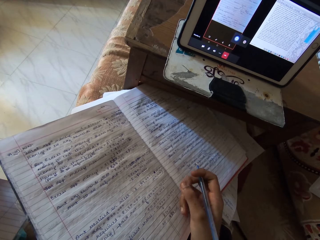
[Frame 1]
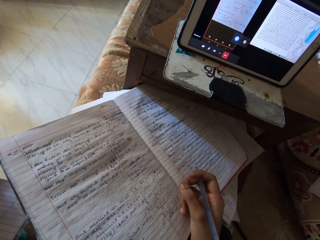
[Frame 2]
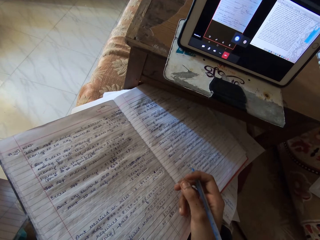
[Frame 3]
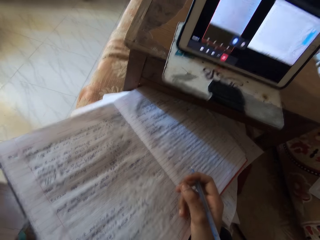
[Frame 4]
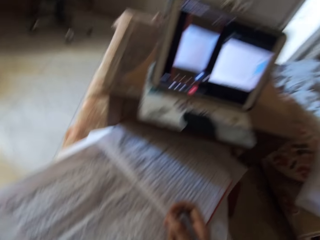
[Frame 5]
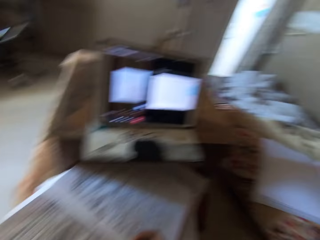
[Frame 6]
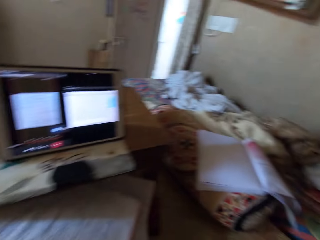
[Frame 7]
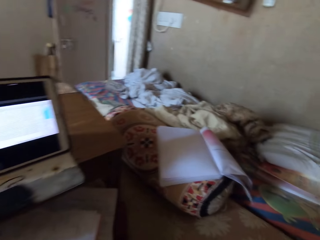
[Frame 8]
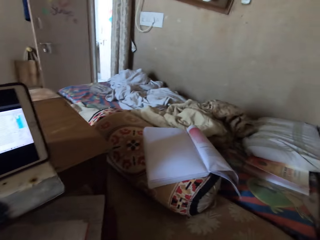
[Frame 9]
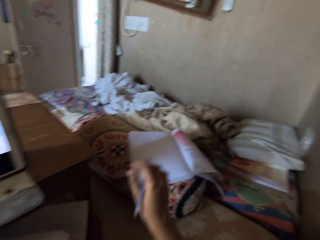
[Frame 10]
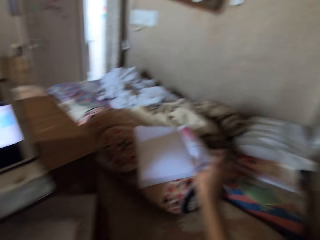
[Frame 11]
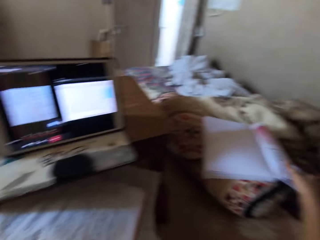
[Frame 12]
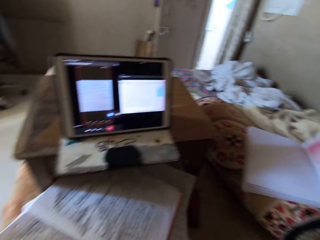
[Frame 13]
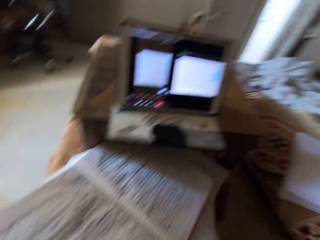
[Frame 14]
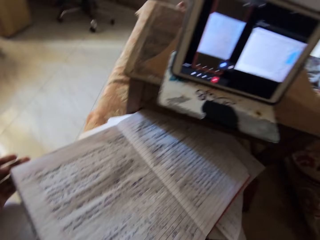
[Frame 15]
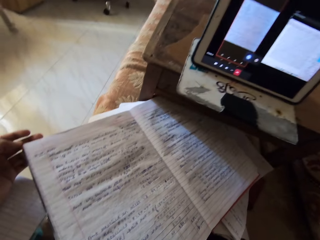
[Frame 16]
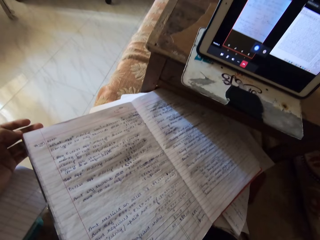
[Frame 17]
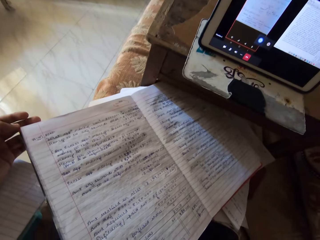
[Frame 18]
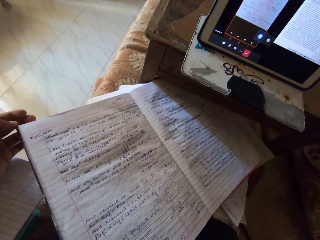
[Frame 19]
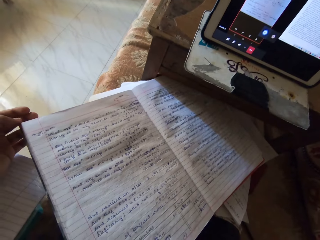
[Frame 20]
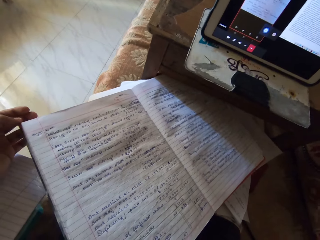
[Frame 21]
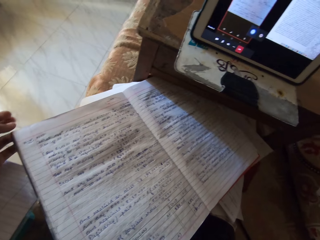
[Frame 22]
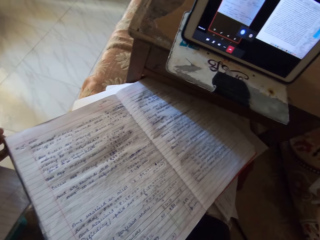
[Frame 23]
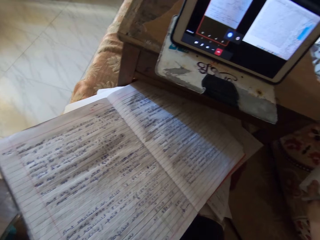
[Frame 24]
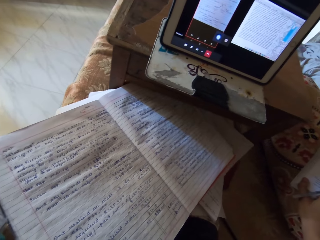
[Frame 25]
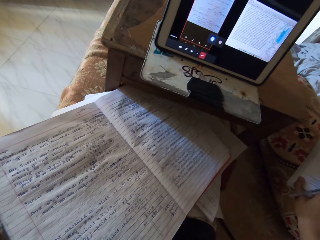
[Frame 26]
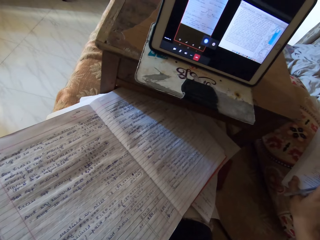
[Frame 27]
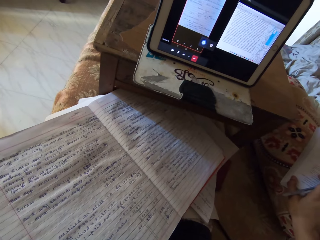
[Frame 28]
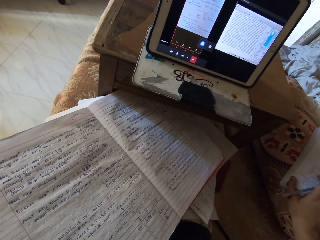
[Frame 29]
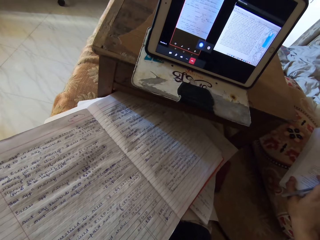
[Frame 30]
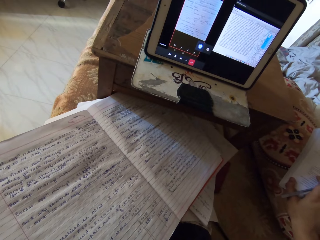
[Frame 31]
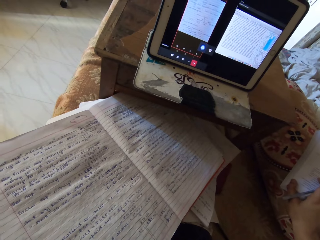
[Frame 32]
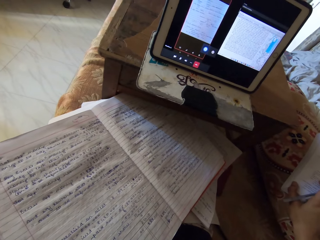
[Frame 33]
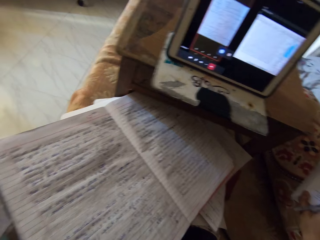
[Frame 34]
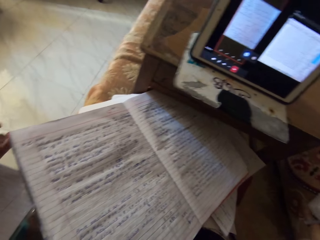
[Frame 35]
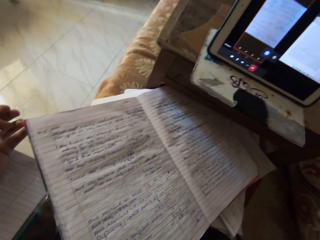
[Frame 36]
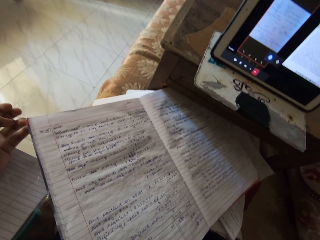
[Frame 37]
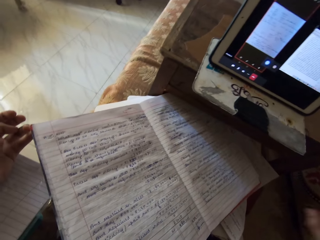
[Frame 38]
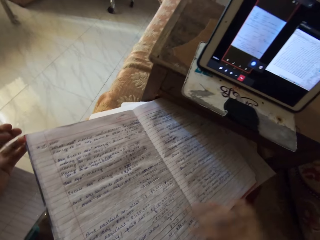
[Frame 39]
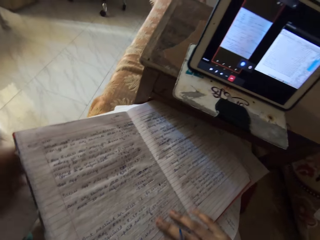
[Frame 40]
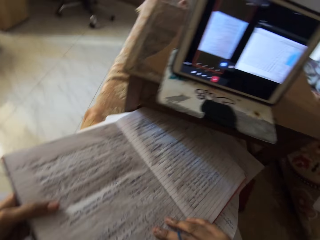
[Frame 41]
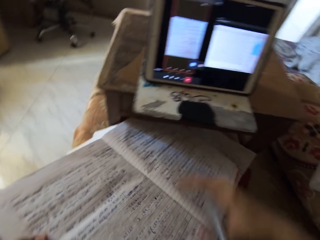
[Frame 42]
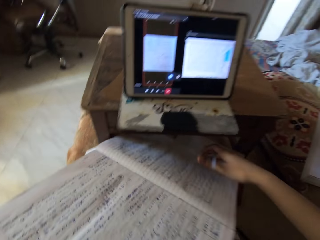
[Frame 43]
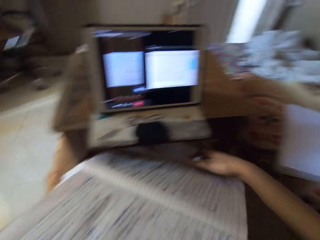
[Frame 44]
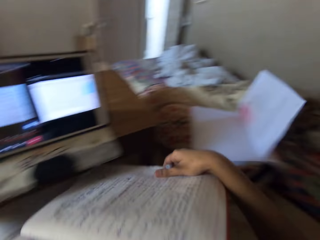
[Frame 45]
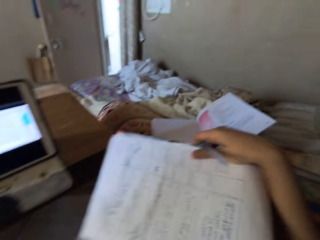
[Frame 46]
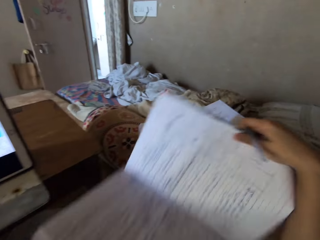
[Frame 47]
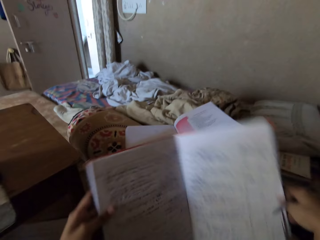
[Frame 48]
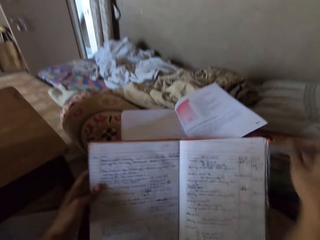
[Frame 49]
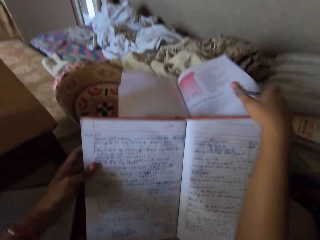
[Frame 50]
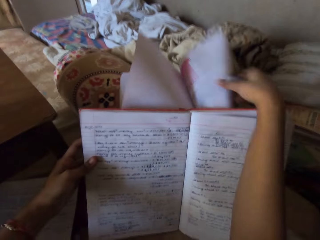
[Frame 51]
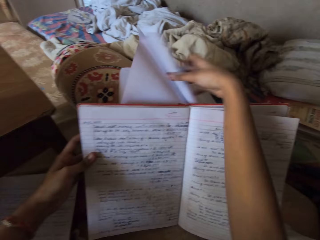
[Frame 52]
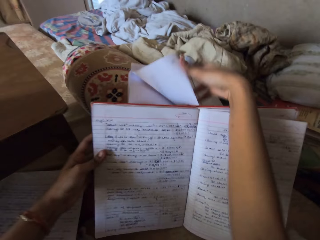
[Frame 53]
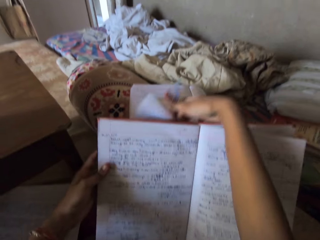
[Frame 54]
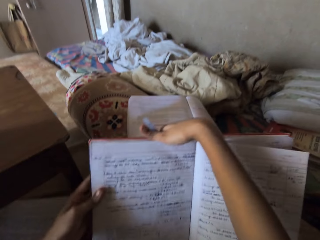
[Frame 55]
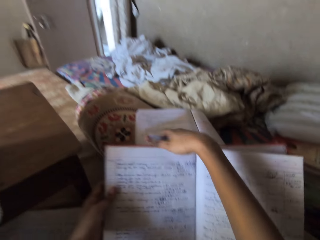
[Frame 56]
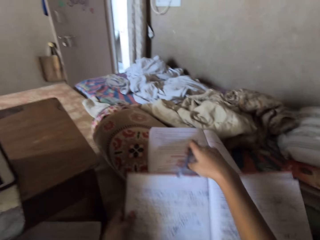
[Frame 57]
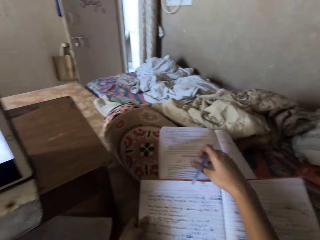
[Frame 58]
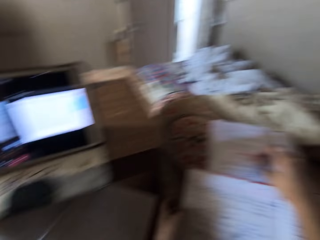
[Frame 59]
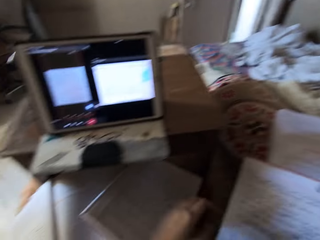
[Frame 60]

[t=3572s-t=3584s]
The camera wearer touches a textbook. They take a notebook from the study table. They place the notebook on the floor beside the textbook. They turn a page in the textbook.

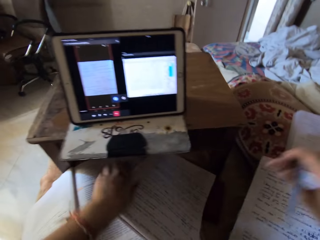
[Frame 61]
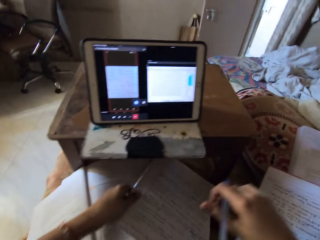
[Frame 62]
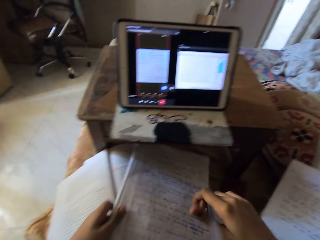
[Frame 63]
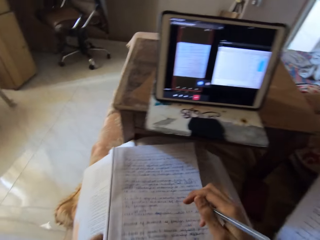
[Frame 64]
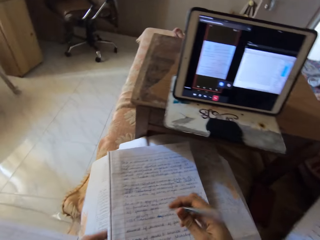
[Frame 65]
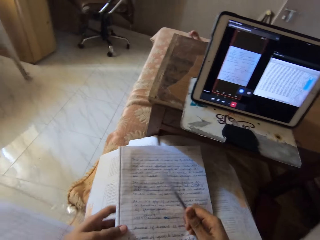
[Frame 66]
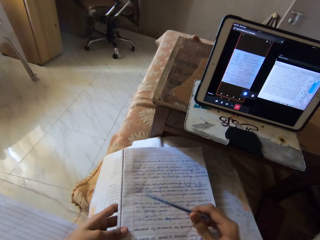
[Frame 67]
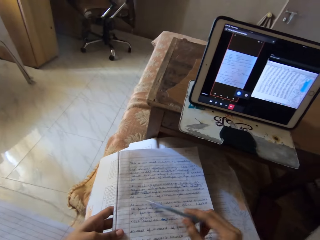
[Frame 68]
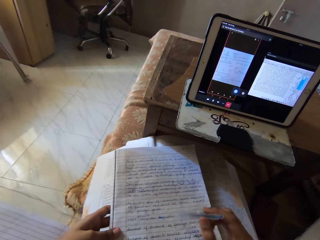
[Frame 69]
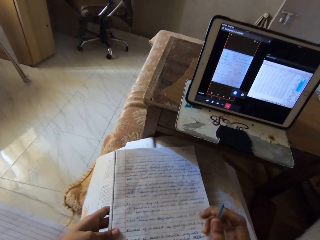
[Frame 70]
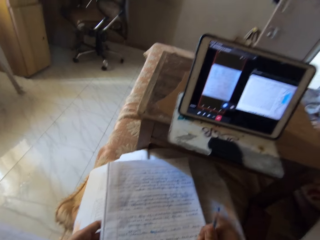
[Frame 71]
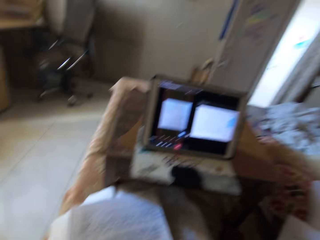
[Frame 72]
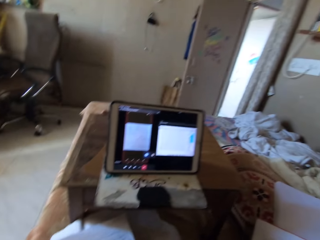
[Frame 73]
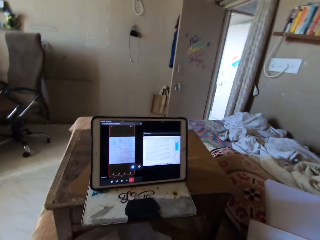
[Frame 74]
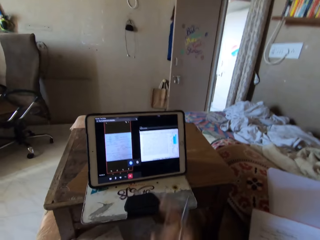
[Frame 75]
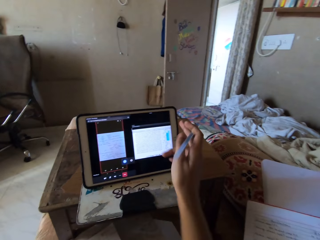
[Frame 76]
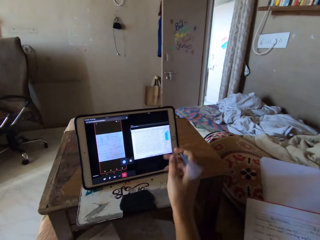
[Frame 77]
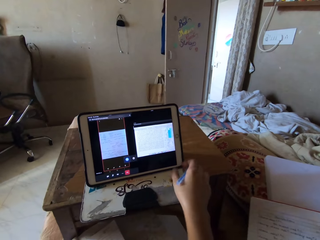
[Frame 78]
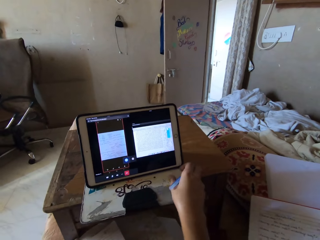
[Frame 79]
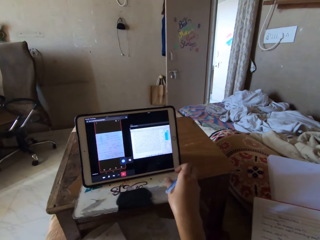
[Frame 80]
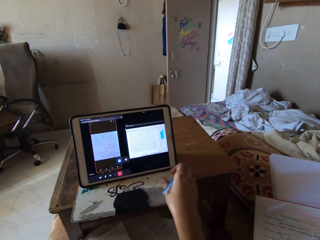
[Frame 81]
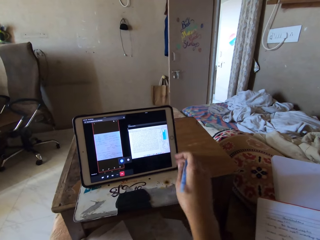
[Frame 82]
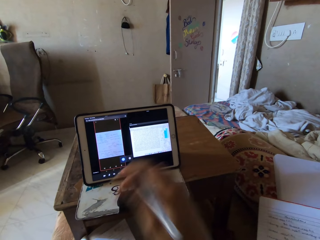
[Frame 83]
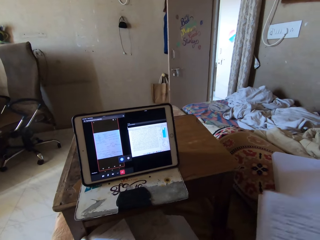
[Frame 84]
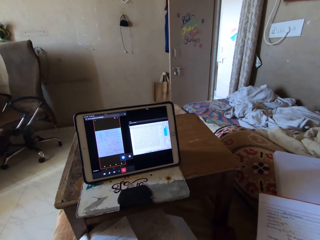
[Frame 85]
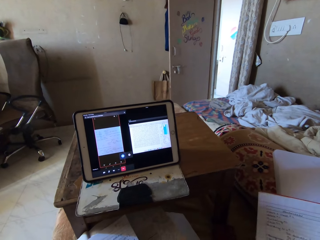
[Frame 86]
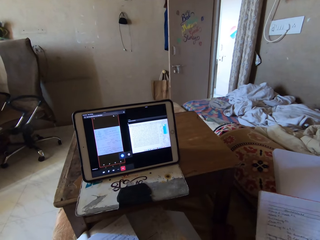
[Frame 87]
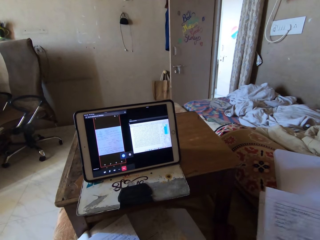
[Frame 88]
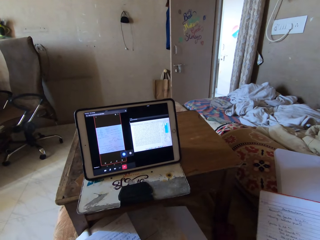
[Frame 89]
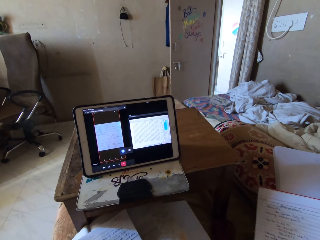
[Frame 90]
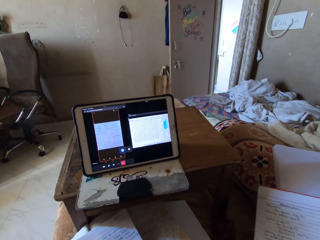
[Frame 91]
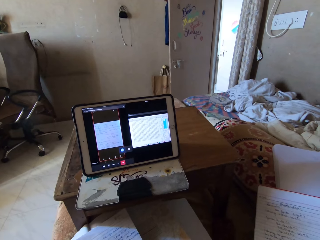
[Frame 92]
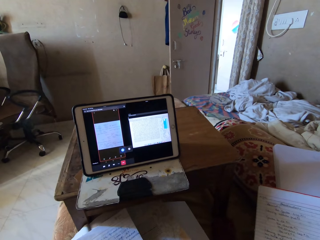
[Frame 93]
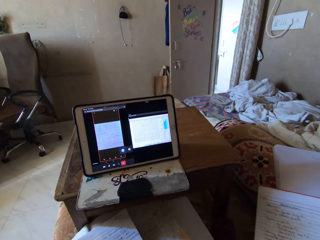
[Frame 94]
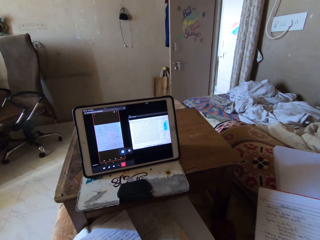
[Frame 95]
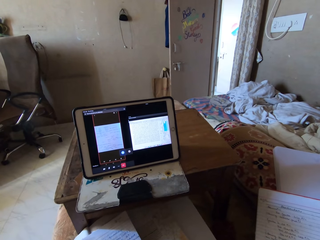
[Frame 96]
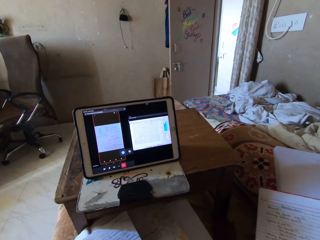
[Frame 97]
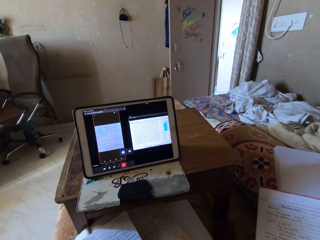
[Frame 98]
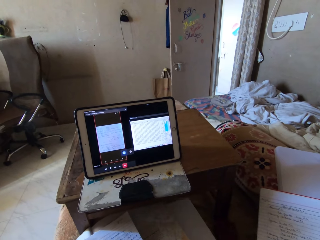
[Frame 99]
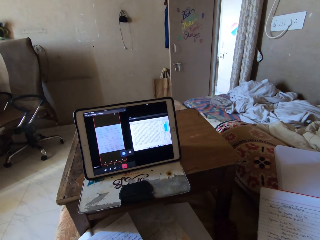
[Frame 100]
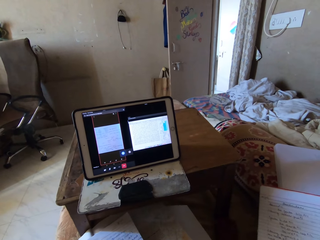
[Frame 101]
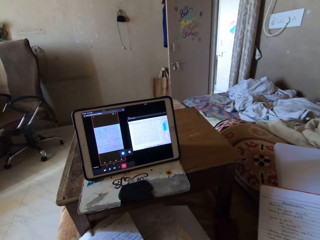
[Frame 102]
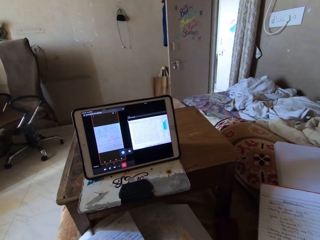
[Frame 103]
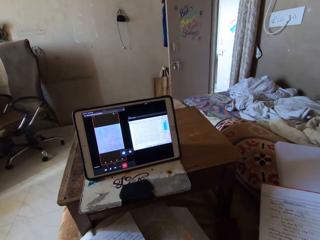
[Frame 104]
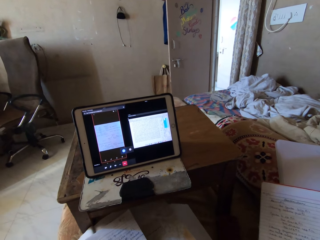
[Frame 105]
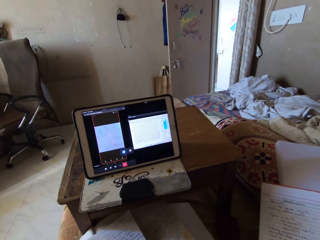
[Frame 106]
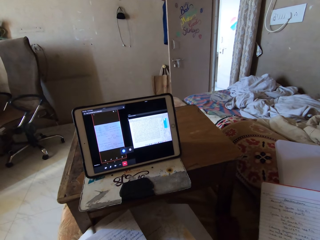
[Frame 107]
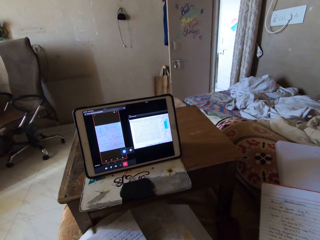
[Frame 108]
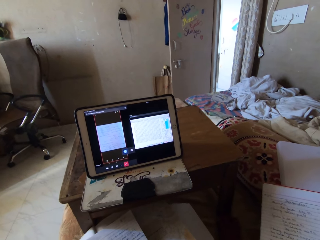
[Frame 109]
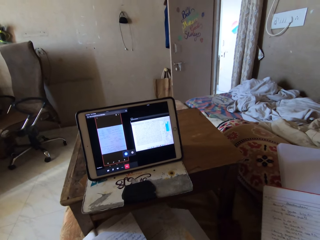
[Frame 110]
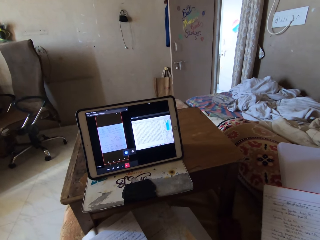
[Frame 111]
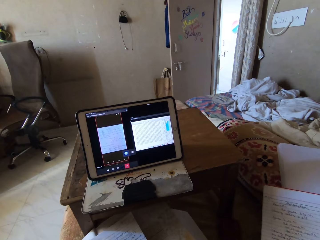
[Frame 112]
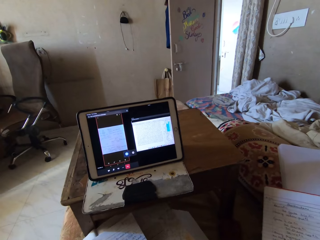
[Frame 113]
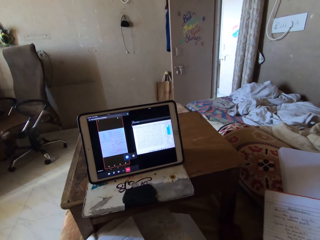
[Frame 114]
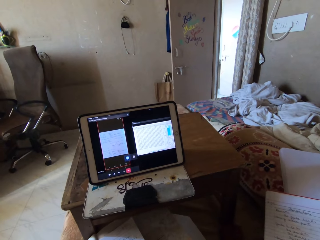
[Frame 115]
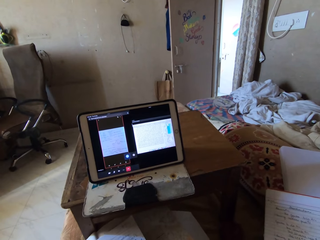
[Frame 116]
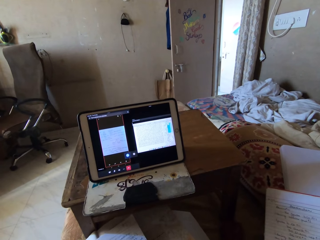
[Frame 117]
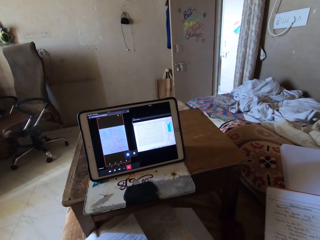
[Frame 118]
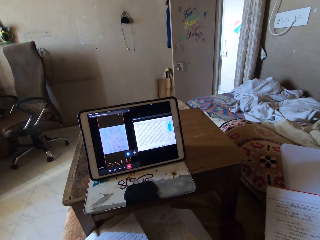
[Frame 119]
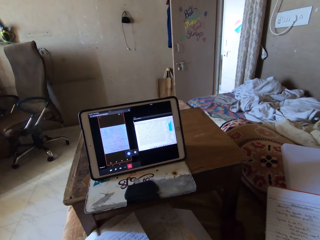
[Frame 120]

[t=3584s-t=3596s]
The camera wearer takes a book. They pull a notebook. They hit a biro on the notebook. They read the book. They converse. They move an iPad. They open the book page.
